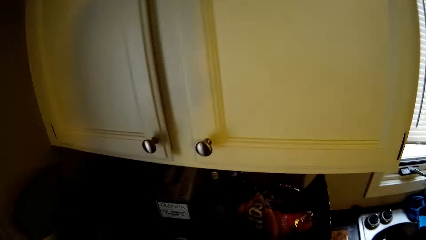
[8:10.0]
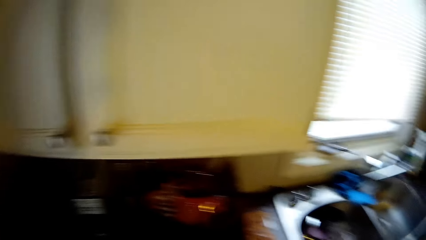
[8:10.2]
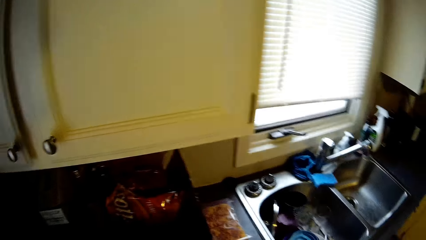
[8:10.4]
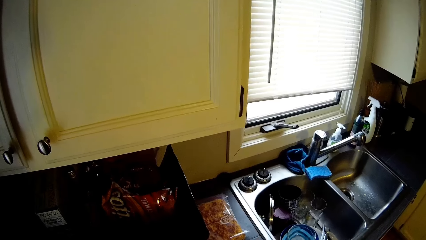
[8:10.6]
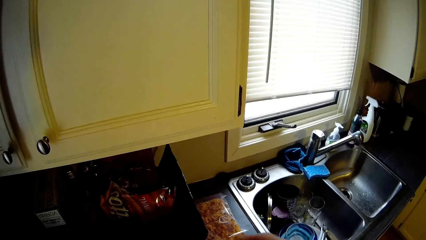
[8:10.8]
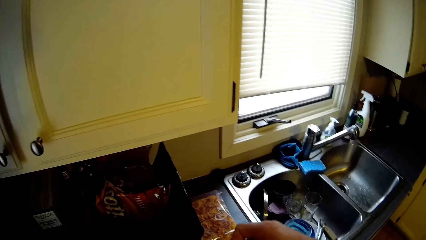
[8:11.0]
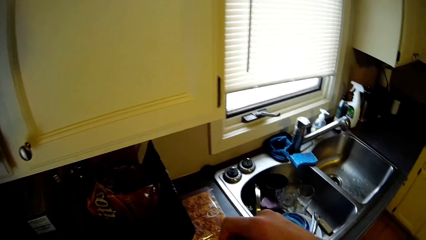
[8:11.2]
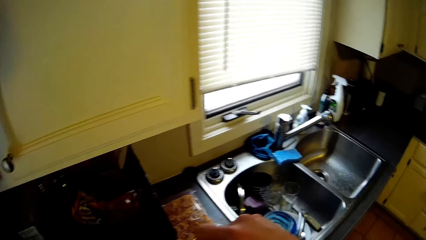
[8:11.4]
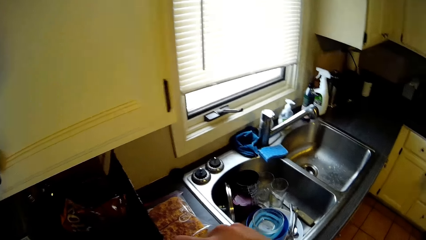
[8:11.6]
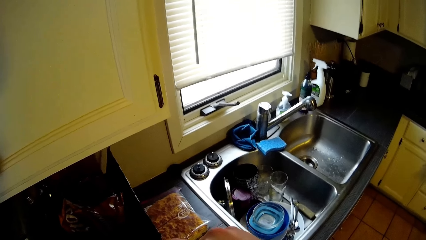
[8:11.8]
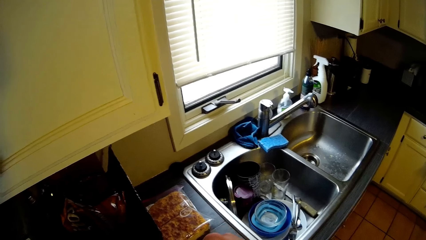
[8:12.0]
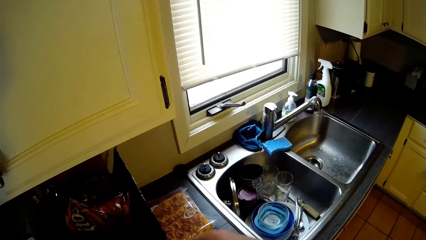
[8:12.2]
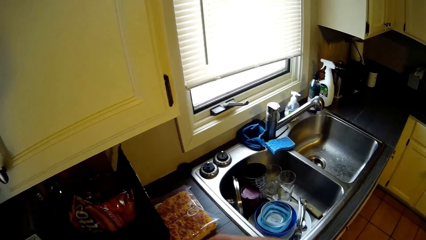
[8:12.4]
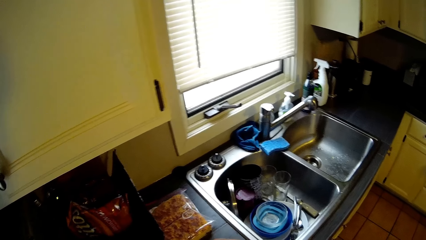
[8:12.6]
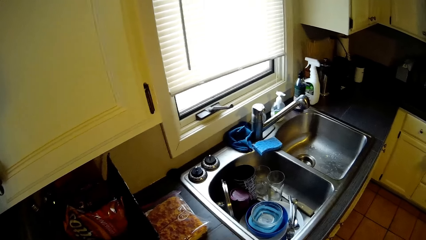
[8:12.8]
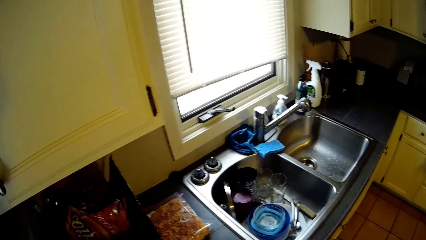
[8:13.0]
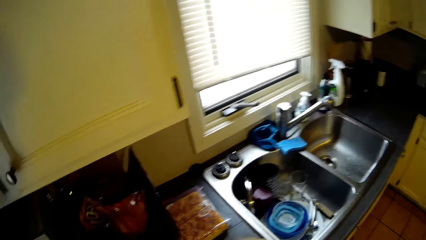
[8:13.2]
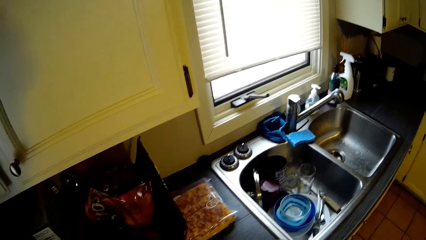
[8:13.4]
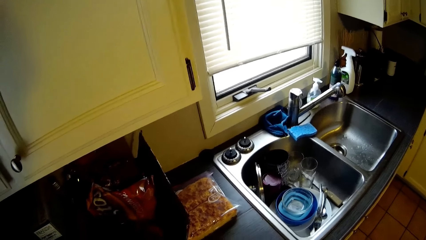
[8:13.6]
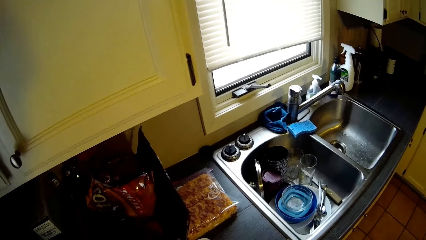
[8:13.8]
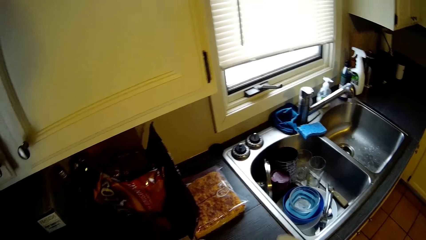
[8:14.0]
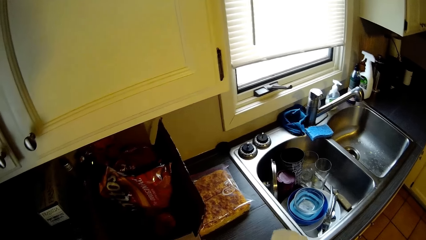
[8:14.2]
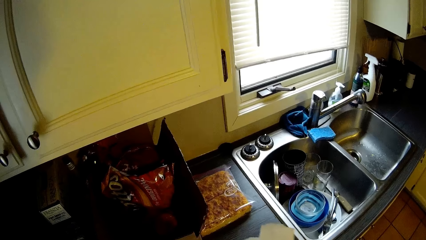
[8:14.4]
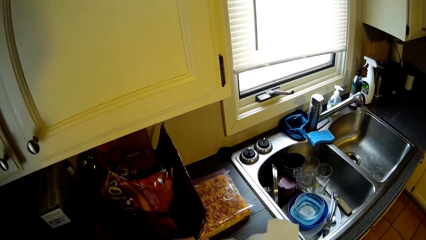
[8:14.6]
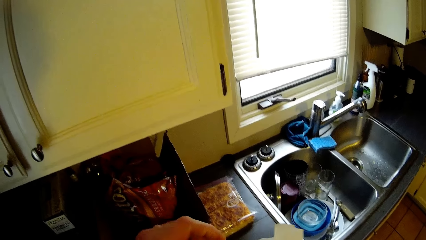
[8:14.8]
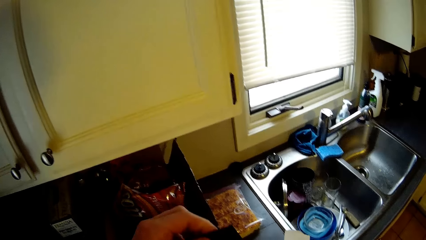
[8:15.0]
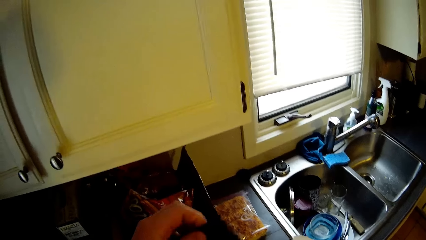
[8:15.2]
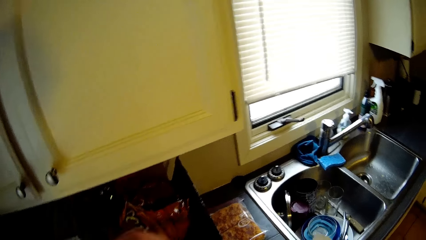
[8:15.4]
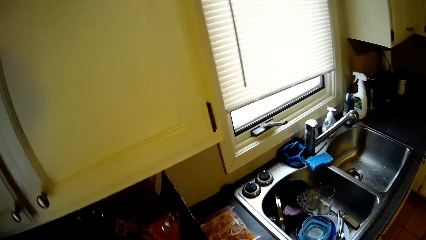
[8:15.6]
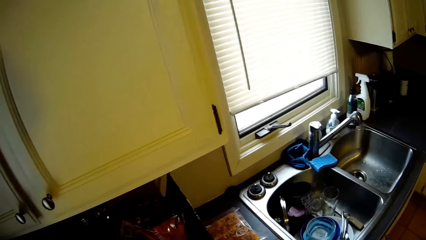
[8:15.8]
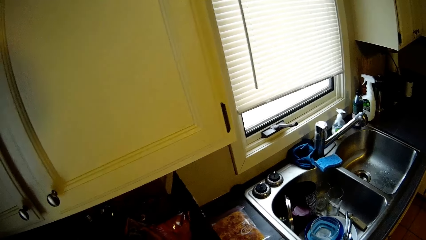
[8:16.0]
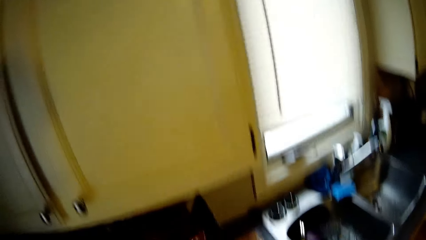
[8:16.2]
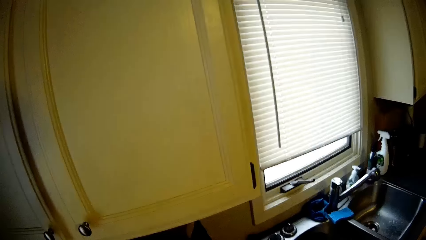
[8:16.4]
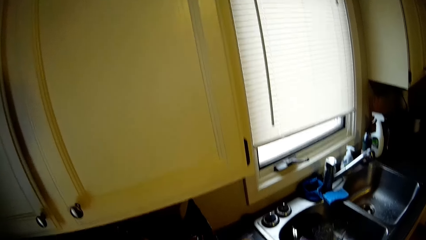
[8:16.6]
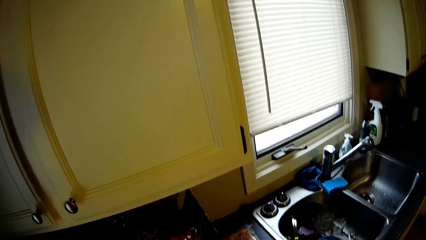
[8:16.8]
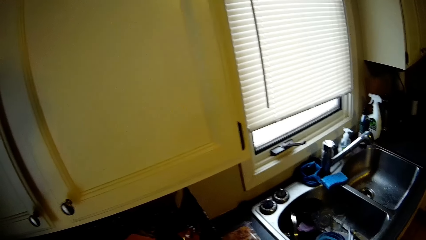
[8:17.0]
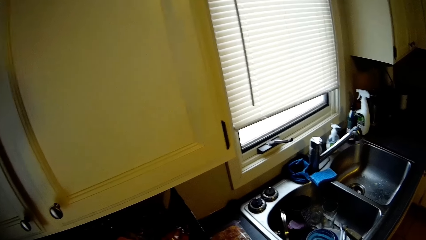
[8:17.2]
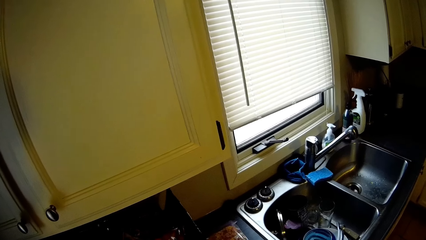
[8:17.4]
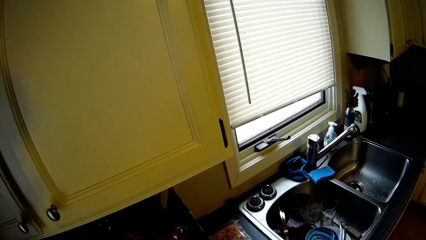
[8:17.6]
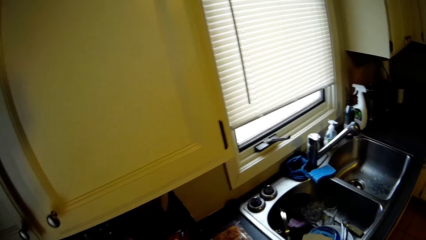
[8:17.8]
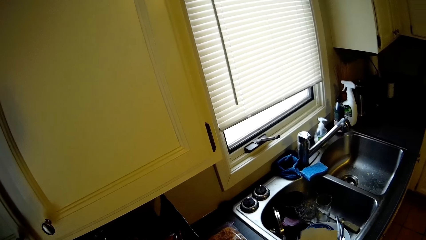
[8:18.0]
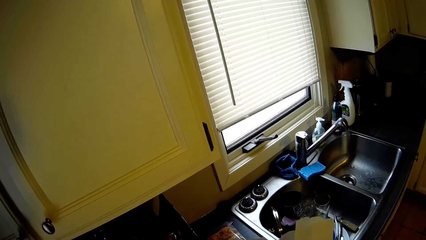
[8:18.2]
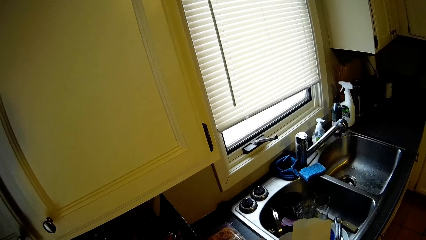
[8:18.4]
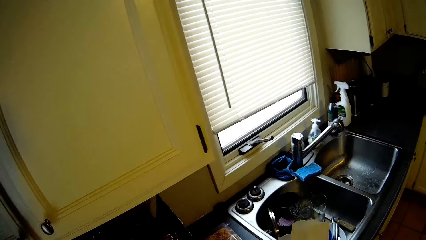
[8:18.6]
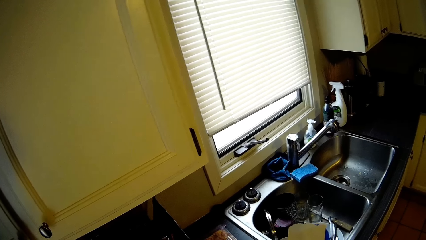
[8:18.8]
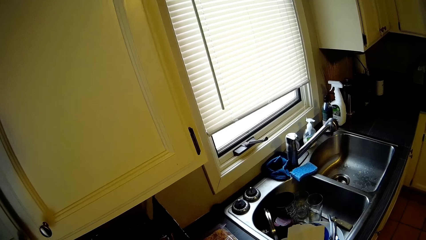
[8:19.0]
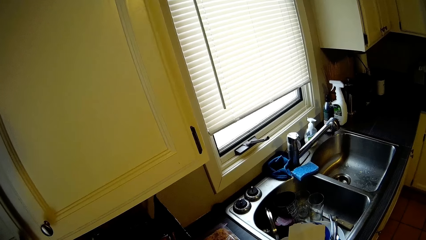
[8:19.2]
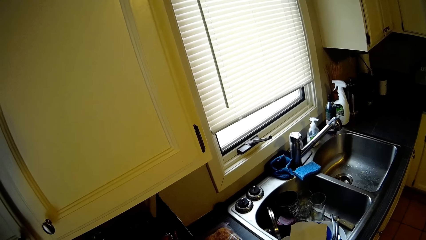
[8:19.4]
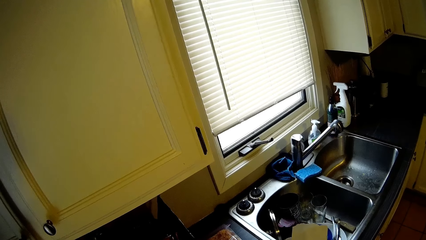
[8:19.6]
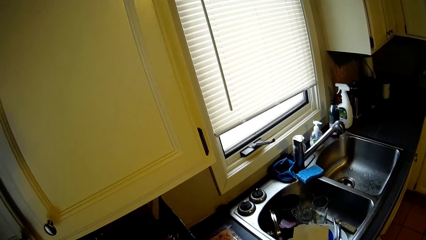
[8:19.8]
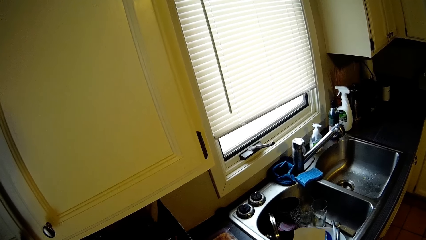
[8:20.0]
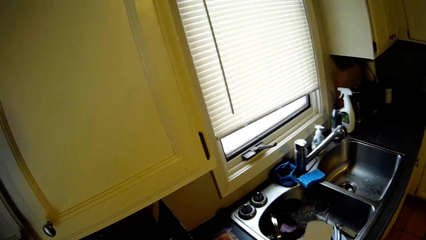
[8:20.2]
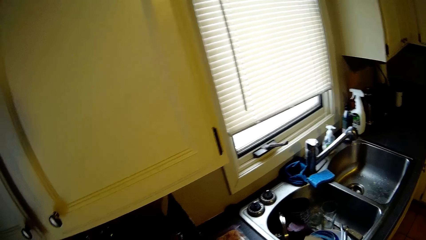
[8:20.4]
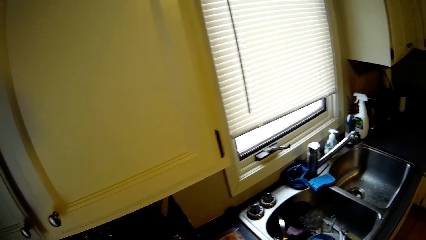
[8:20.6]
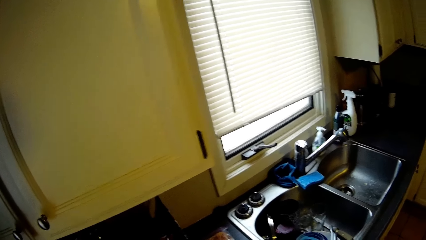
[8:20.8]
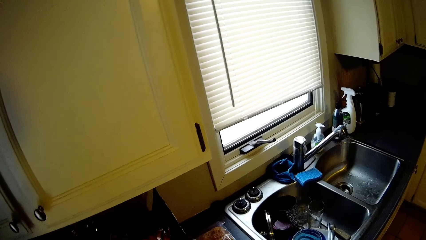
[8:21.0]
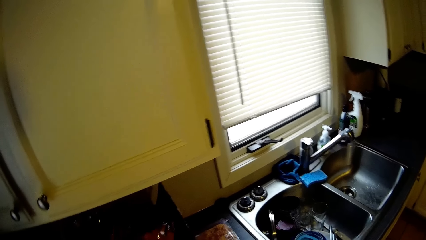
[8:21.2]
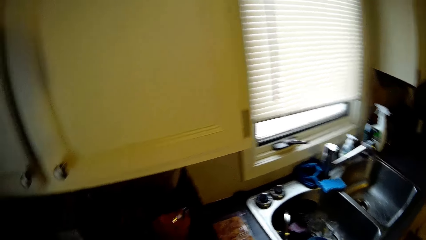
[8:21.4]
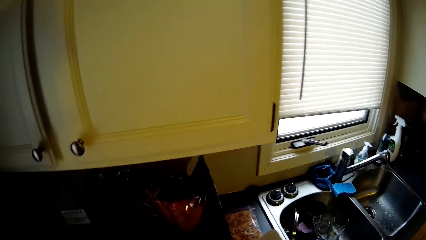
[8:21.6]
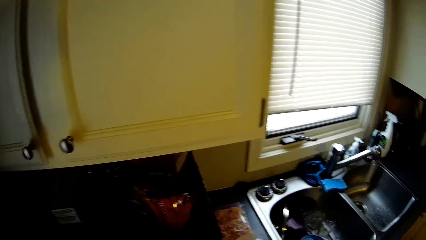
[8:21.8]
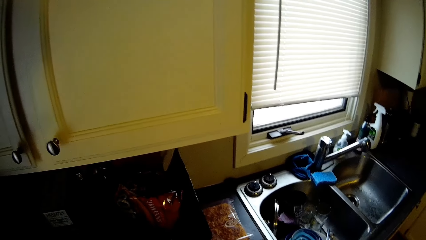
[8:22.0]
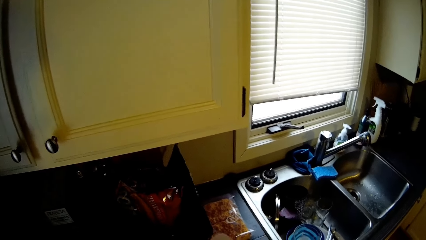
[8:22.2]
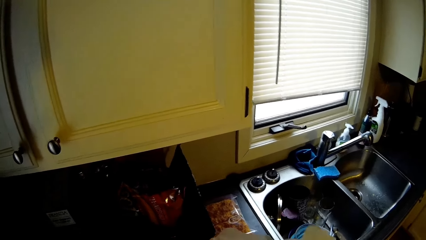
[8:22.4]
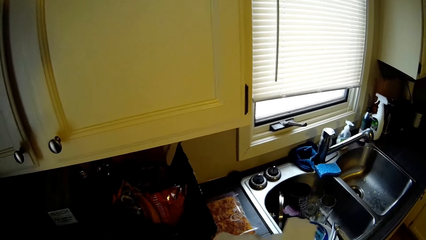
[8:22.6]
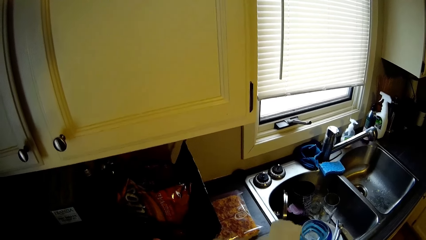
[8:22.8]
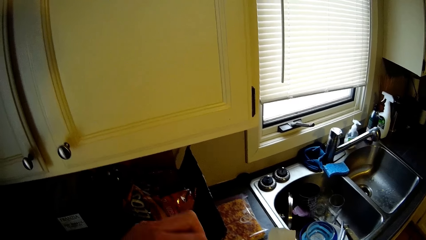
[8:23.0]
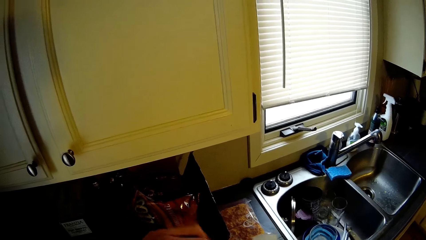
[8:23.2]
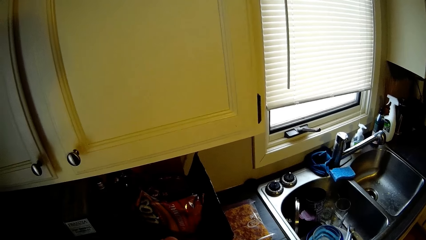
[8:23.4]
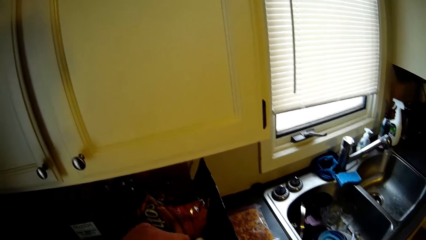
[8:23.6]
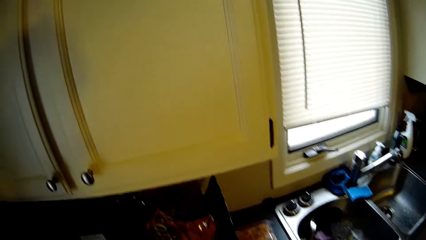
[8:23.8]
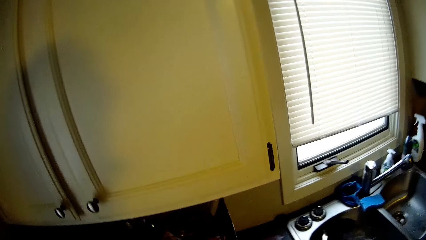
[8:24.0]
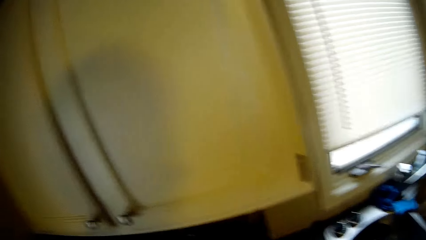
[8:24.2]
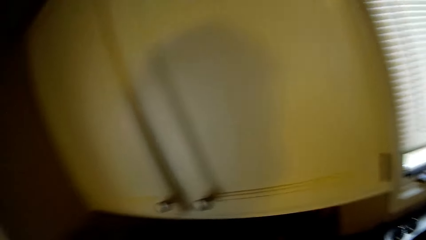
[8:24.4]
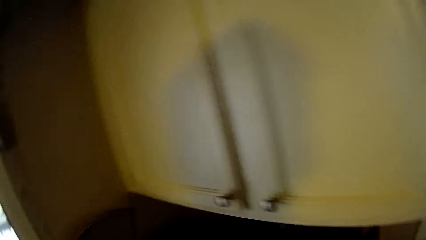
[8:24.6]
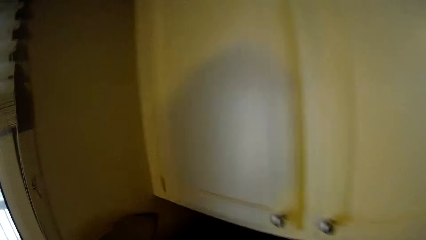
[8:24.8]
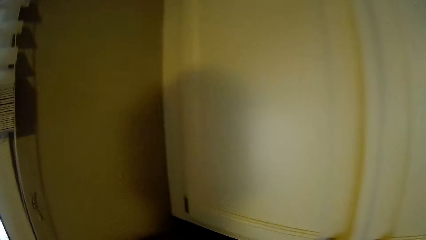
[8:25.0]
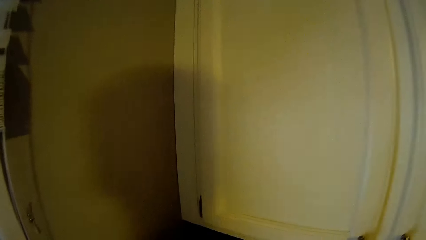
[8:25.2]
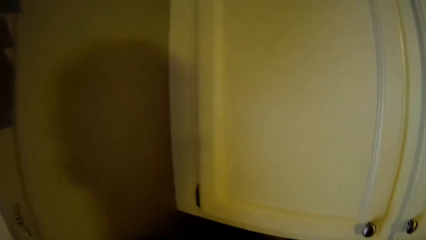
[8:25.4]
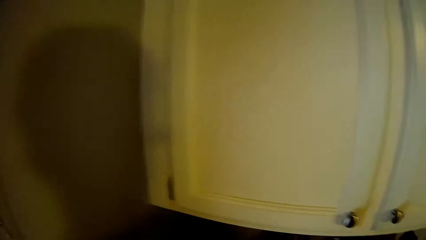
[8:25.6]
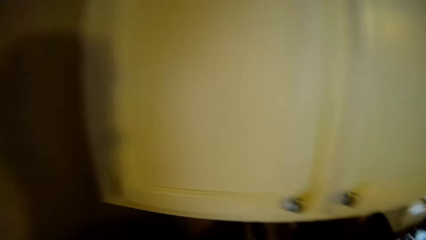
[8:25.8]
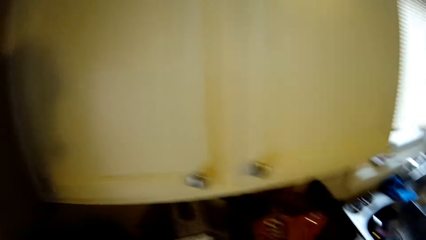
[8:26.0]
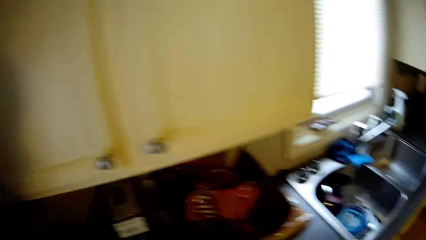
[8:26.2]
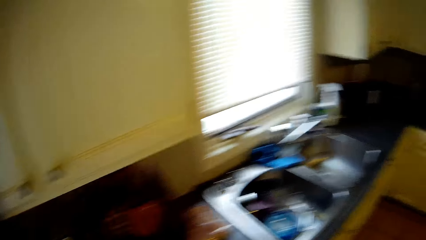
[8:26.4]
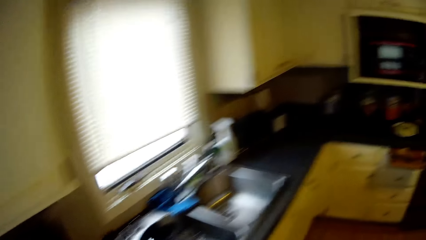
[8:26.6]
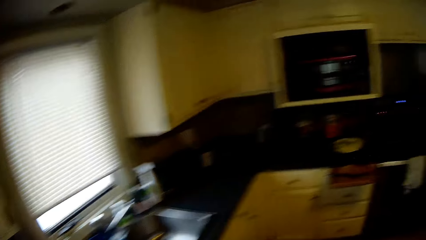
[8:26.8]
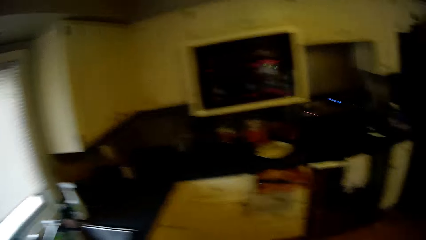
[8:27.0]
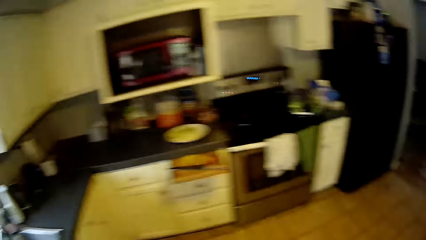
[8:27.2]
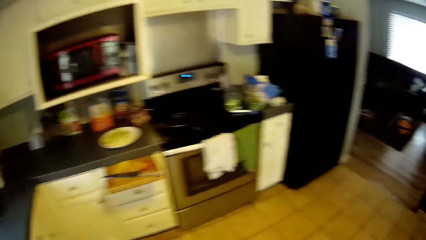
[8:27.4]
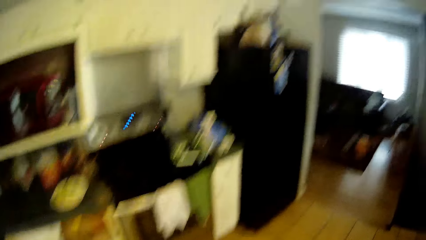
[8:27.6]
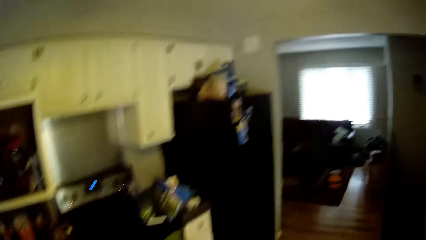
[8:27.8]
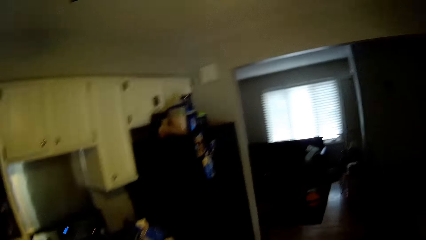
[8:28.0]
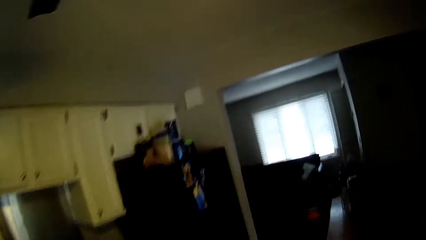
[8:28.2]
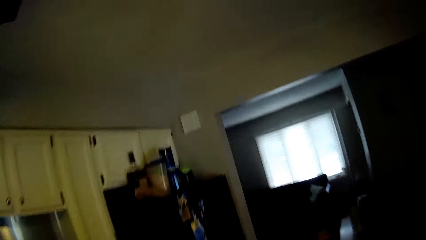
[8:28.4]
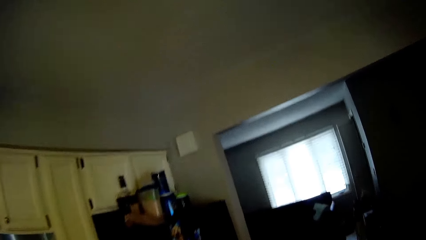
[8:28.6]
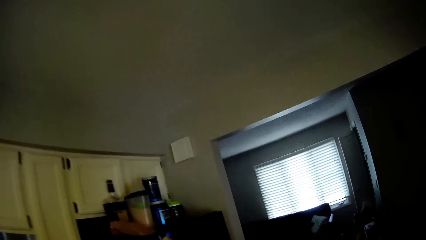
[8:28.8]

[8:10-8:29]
The camera wearer holds a booklet on the countertop. They carry the booklet to the bin on the countertop edge. They walk in the kitchen.
